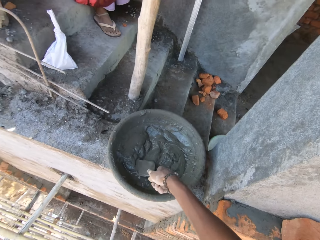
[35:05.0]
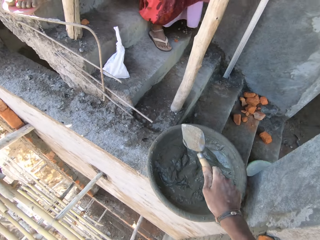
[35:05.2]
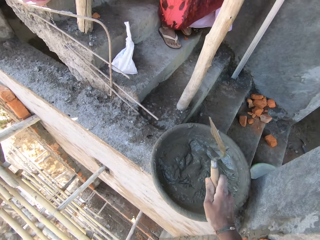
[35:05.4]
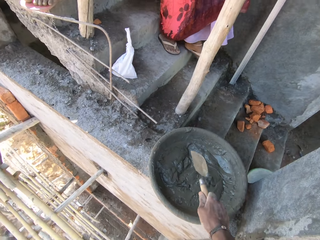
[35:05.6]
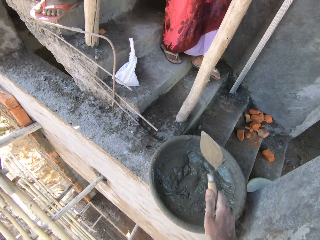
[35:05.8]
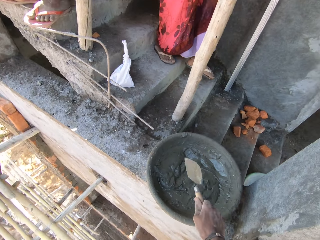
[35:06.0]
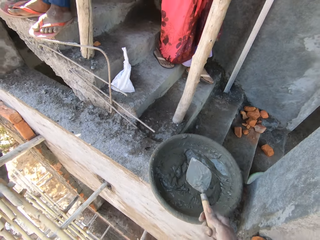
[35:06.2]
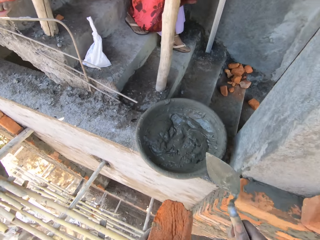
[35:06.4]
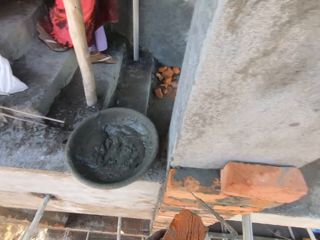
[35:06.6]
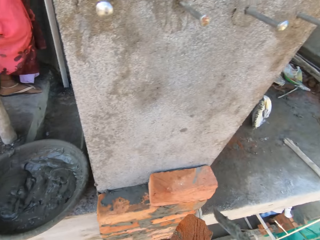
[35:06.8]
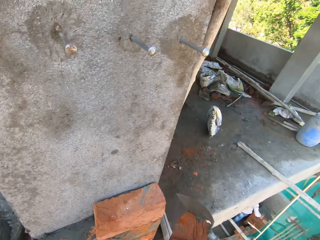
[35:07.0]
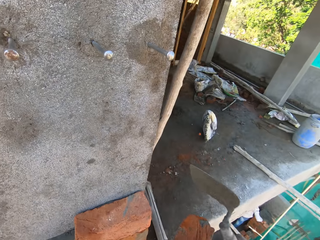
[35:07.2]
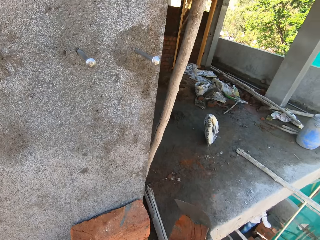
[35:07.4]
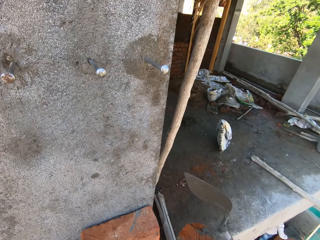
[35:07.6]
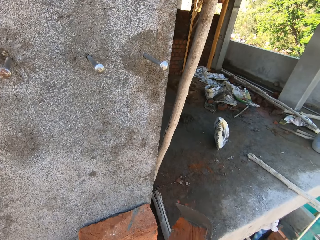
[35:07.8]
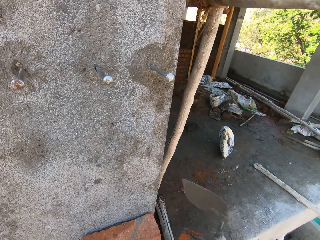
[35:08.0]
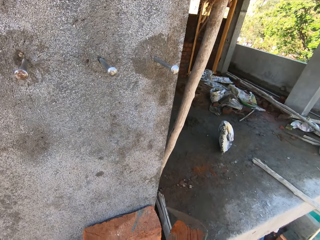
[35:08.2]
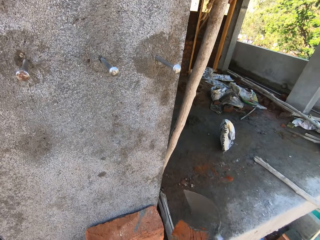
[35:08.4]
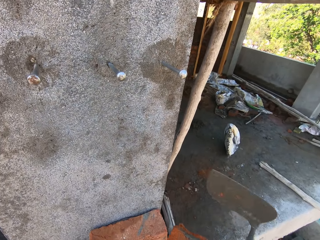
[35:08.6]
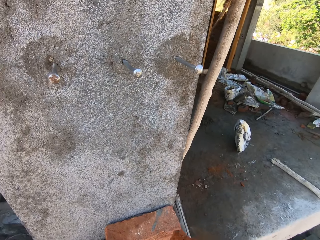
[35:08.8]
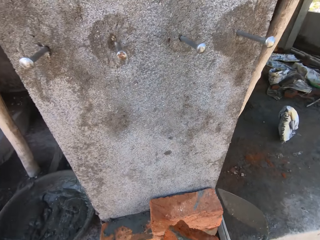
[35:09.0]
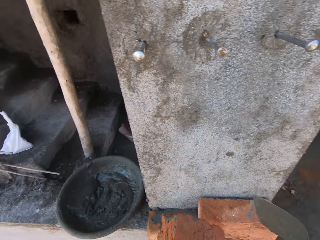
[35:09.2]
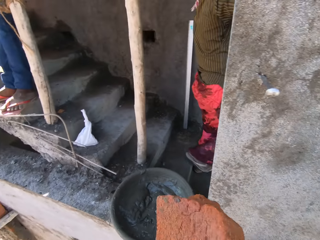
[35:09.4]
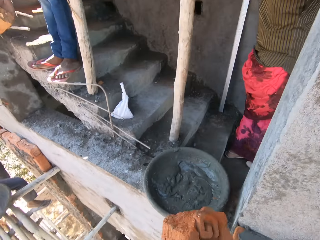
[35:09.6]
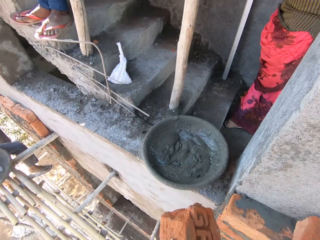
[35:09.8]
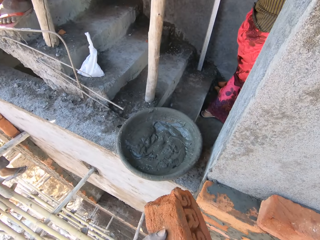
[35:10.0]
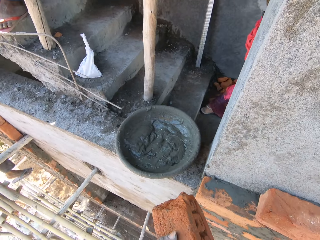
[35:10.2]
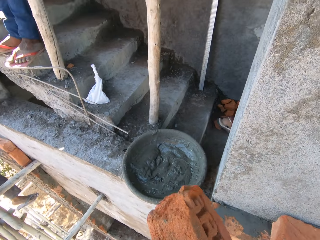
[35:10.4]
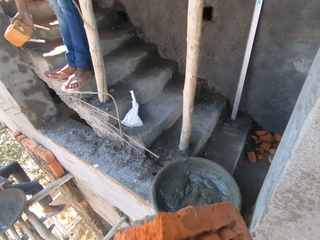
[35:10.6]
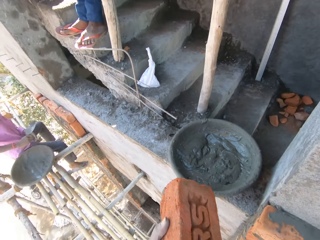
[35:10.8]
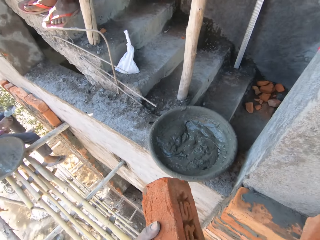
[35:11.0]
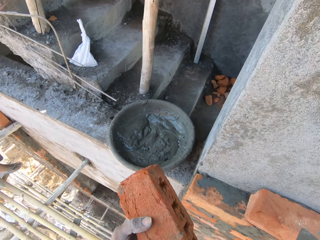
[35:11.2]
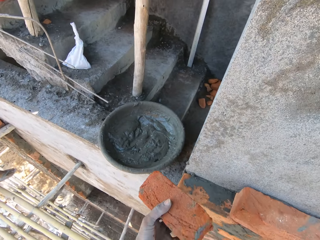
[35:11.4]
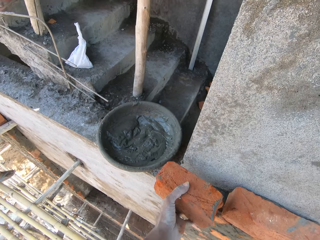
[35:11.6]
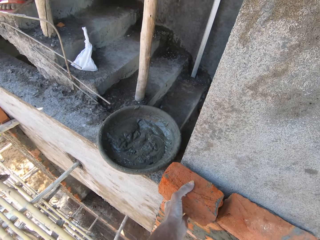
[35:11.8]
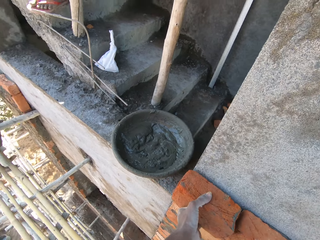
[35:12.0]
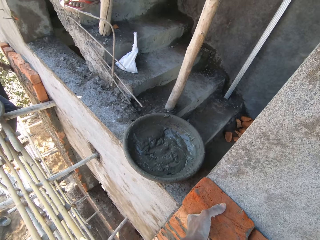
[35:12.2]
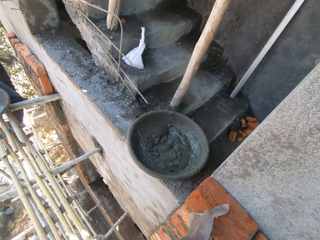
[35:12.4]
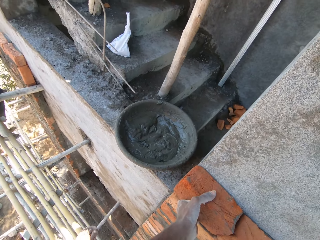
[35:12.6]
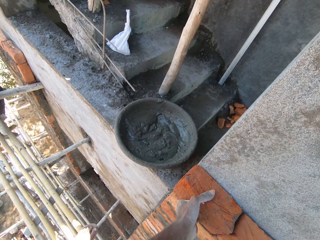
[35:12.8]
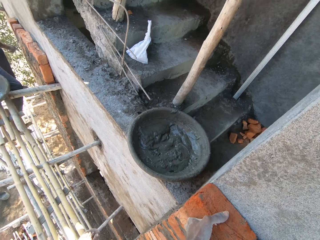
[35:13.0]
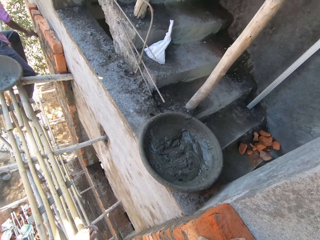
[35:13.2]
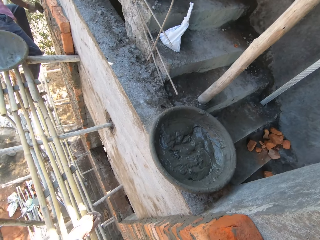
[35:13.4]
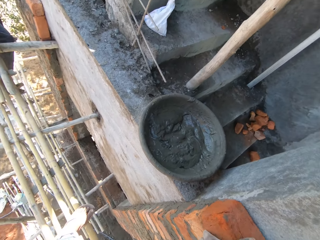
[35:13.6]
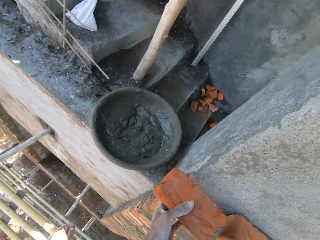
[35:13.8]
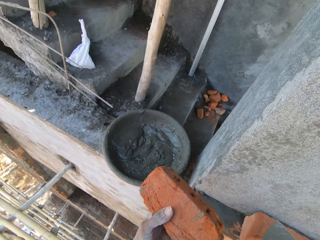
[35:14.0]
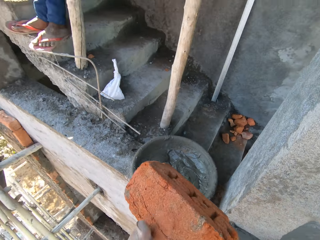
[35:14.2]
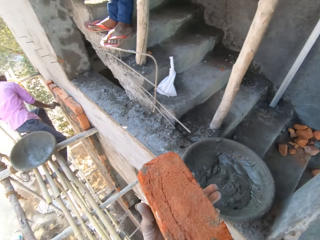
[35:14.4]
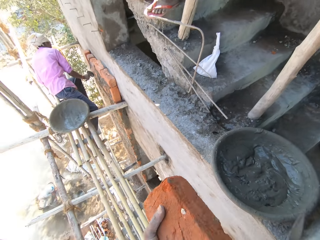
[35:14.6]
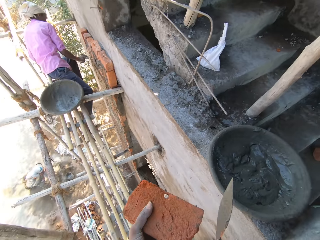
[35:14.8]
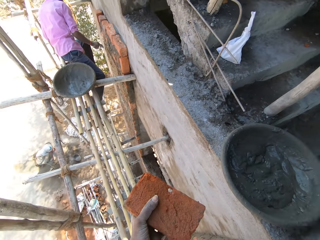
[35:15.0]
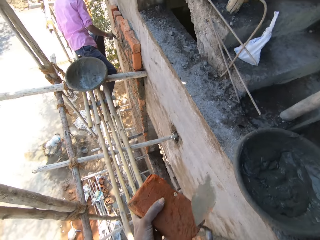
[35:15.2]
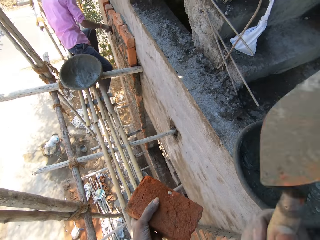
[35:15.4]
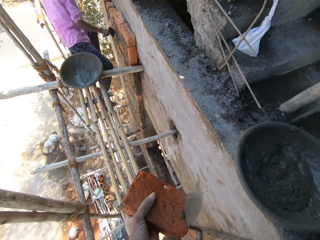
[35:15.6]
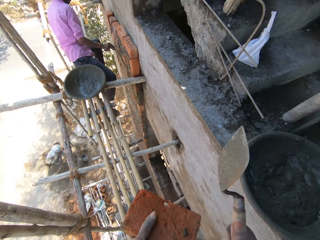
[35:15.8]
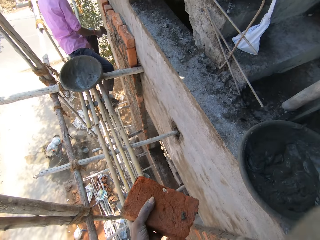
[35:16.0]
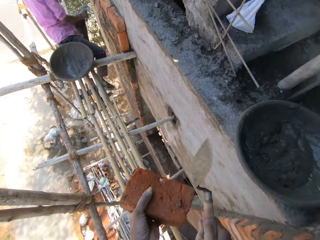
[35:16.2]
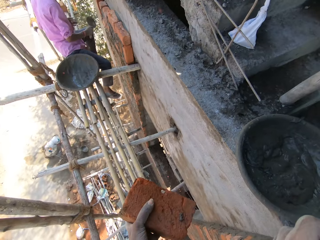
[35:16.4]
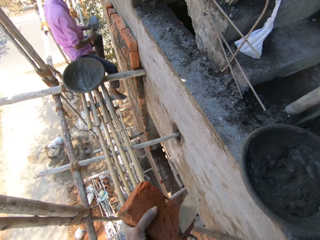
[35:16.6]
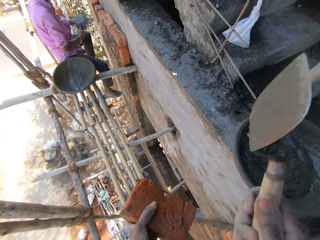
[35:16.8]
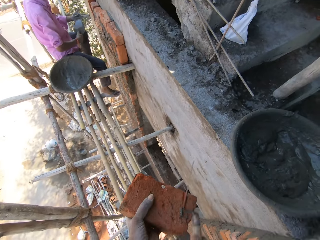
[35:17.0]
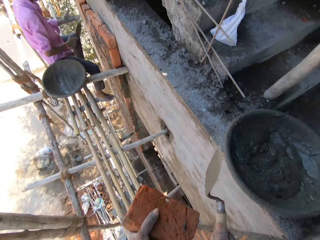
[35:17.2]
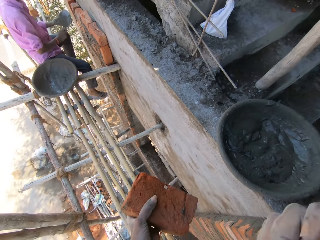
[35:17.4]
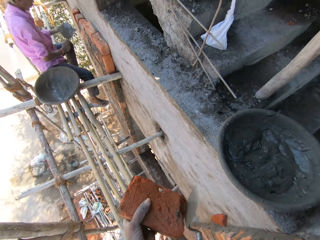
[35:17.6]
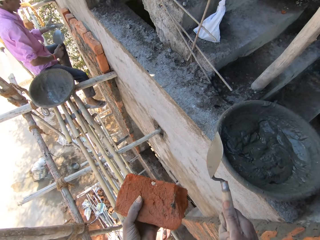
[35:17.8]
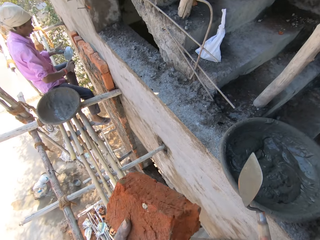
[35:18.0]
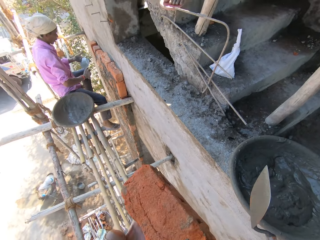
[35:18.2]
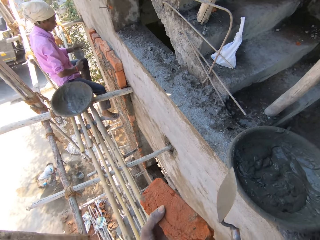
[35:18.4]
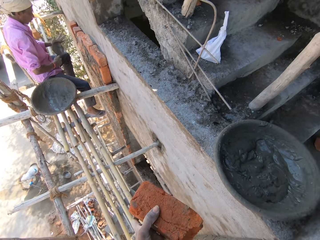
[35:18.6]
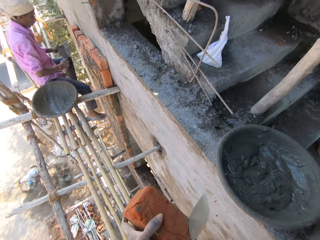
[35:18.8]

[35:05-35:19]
The camera wearer picks the hand trowel from the head pan with his right hand. He shakes the hand trowel in his right hand. He hits the brick in his left hand with the hand trowel in his right hand. He removes cement from the trowel. He turns the brick in his left hand. He looks around. He turns the brick in his left hand again. He places the brick in his left hand on the wall. He removes the brick from the wall with his left hand. He looks around. A man plasters the wall with mortar on the hand trowel with his right hand. The camera wearer hits the brick in his left hand with the hand trowel in his right hand. The man cleans the hand trowel in his right hand on his right hand.

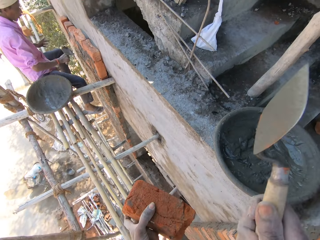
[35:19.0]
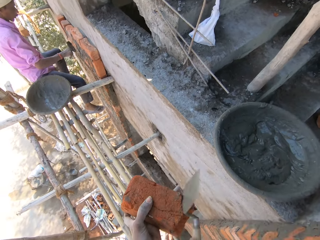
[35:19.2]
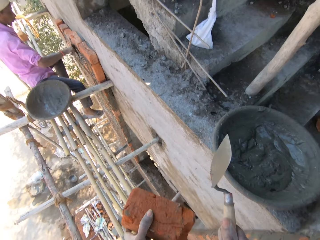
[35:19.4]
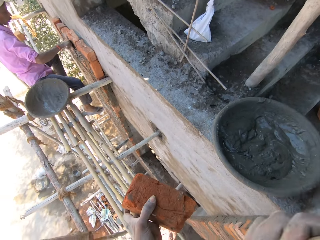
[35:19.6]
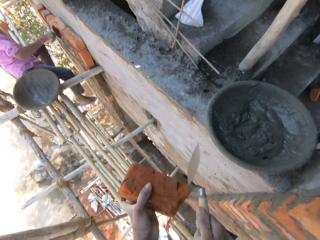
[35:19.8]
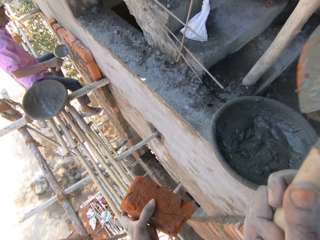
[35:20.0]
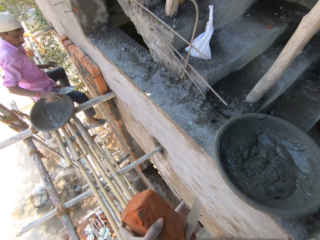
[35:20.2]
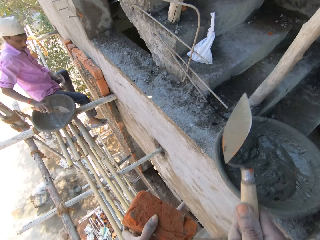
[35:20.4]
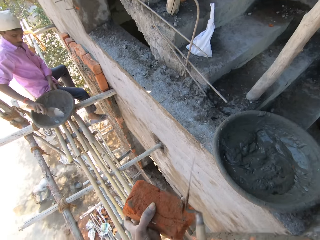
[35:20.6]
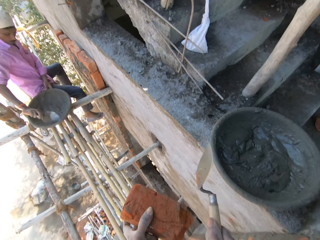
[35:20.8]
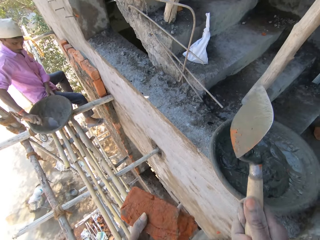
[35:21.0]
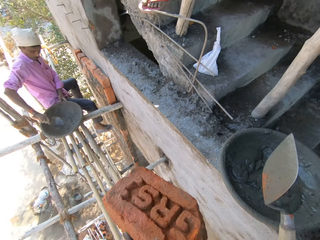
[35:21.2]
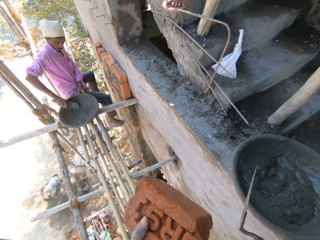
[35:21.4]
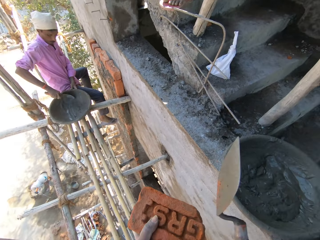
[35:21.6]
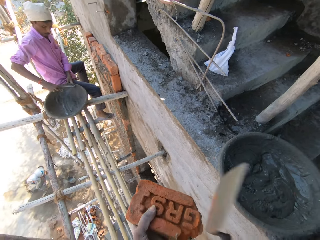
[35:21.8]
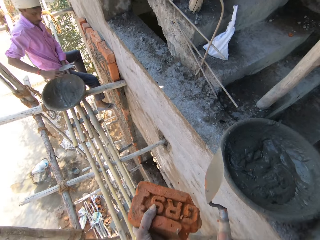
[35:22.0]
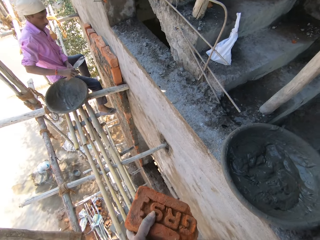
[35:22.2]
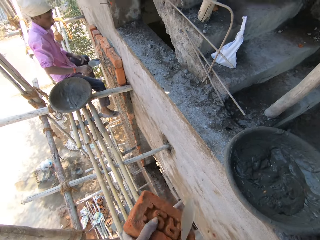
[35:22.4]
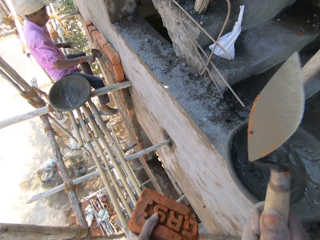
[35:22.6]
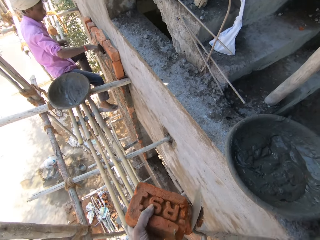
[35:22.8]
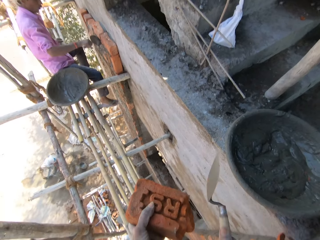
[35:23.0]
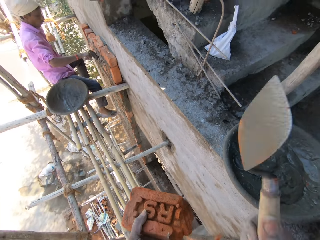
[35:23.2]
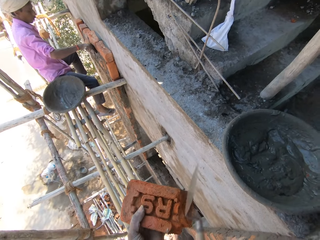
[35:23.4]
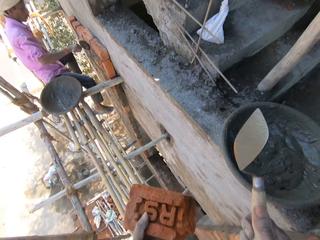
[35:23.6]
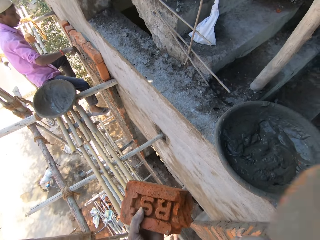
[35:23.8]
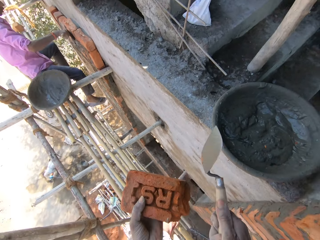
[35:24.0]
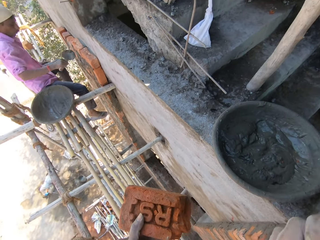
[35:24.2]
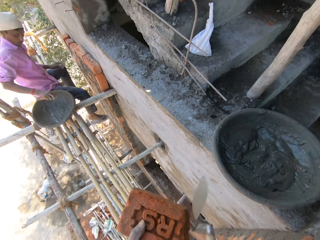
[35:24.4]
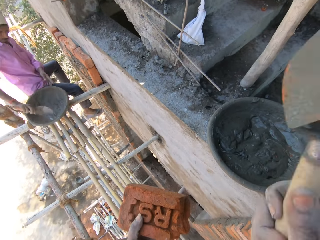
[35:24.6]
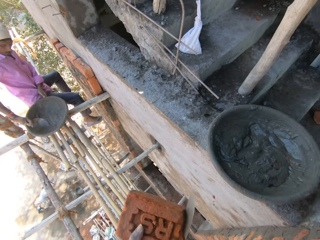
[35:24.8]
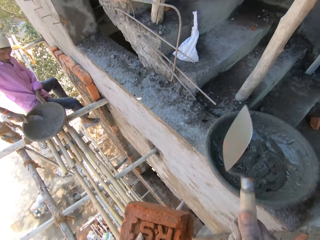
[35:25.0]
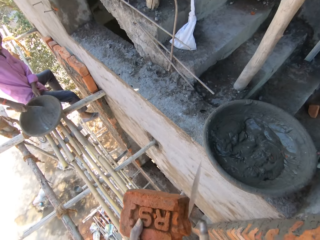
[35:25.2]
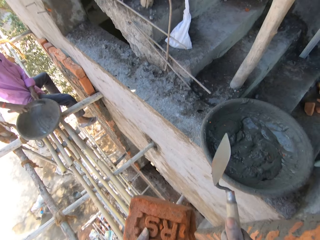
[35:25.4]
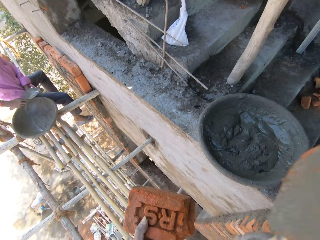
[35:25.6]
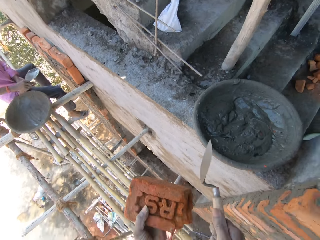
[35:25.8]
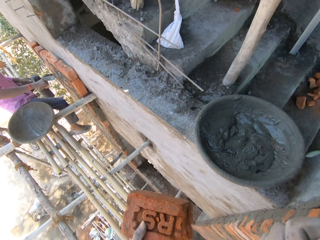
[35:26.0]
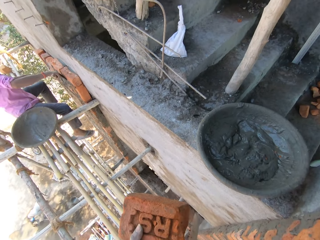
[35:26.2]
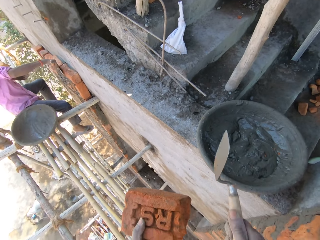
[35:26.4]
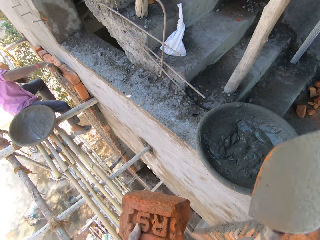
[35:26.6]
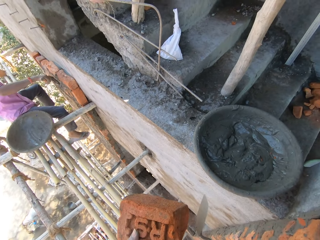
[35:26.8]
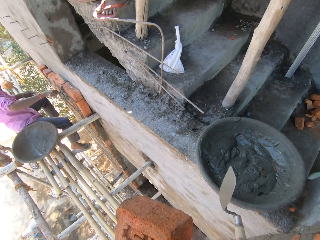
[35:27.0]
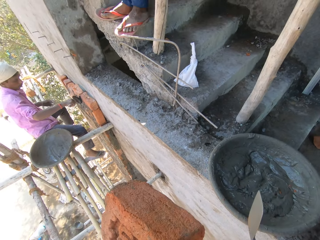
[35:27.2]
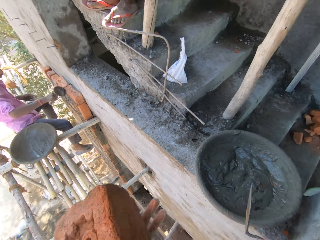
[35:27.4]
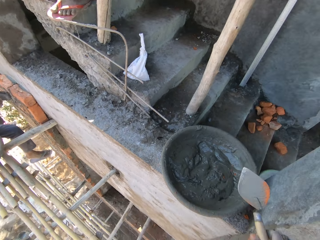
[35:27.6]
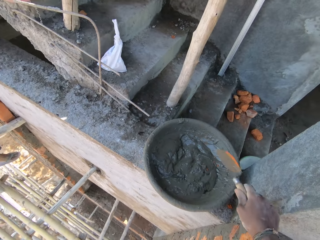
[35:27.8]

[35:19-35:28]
The camera wearer hits the brick in his left hand with the hand trowel in his right hand. The man takes mortar from the head pan with the trowel in his right hand. The camera wearer turns the brick in his left hand. He hits the brick in his left hand with the hand trowel in his right hand. The man plasters the bricks on the wall with the mortar on the hand trowel in his right hand. The man holds the pan with his left hand and takes mortar from the head pan with the trowel in his right hand. The man plasters the bricks on the wall with the mortar on the hand trowel in his right hand.
